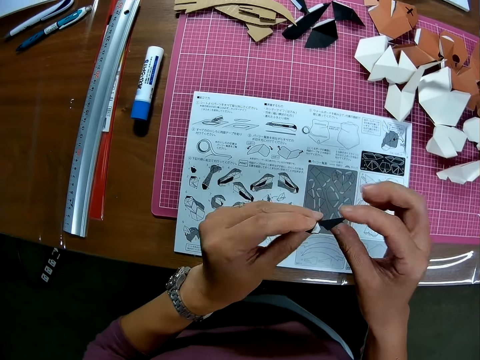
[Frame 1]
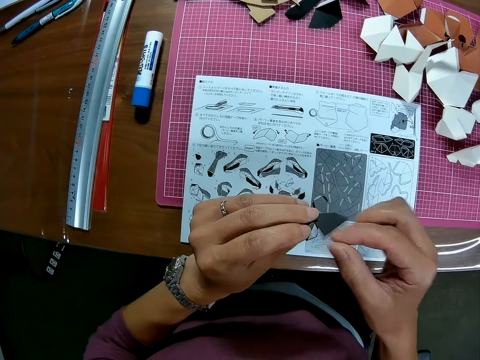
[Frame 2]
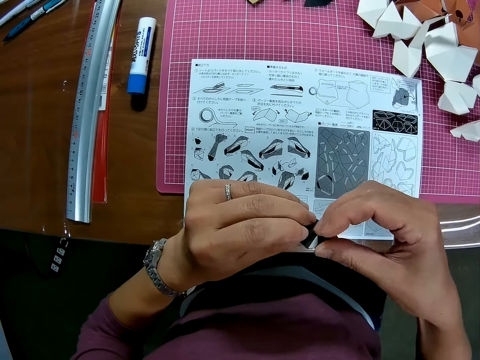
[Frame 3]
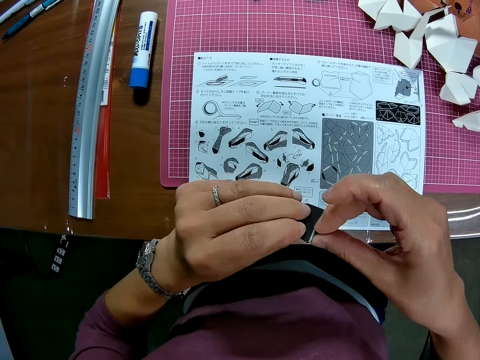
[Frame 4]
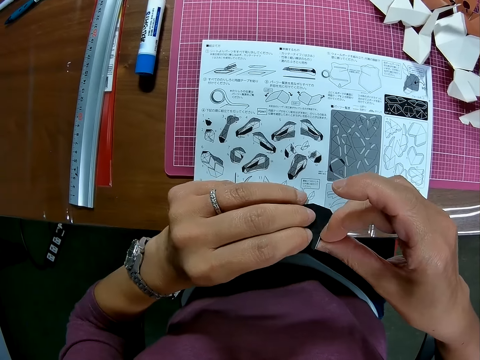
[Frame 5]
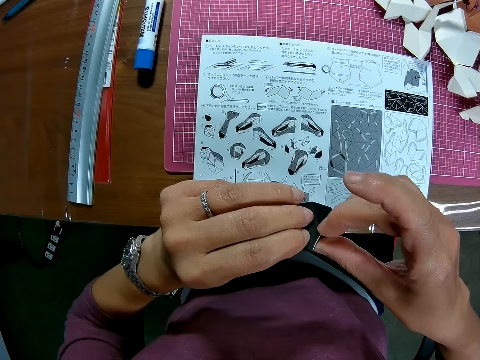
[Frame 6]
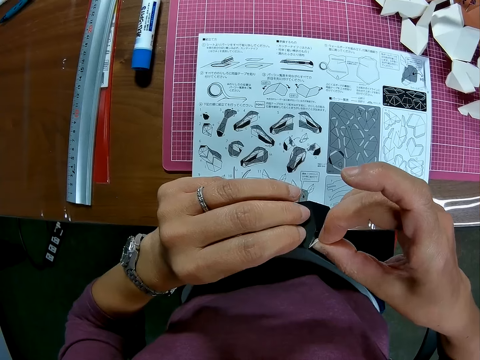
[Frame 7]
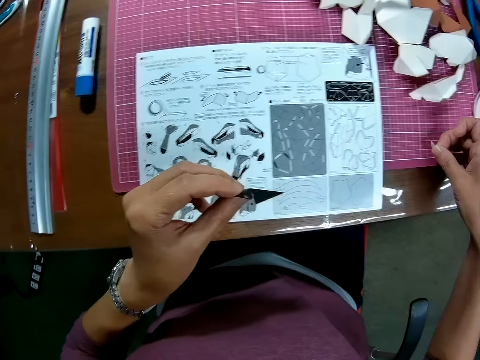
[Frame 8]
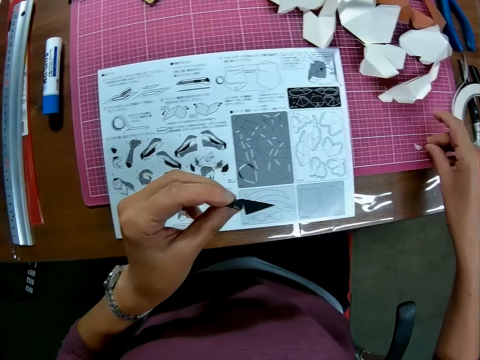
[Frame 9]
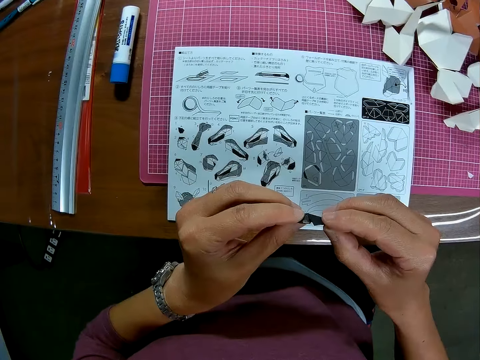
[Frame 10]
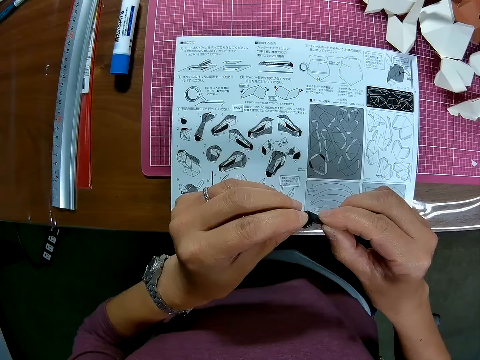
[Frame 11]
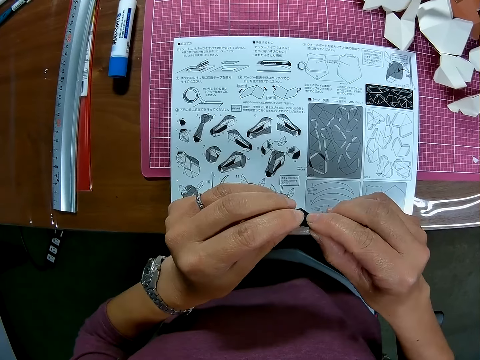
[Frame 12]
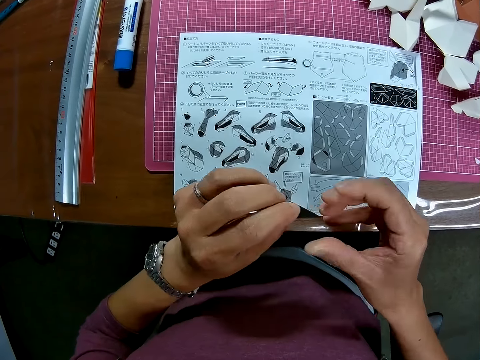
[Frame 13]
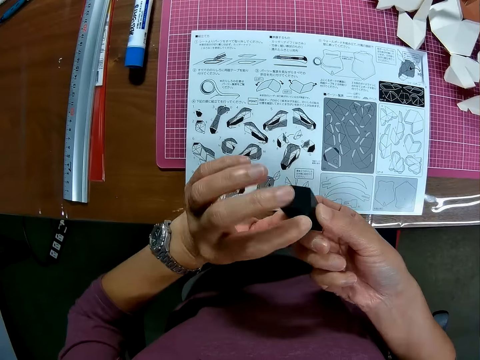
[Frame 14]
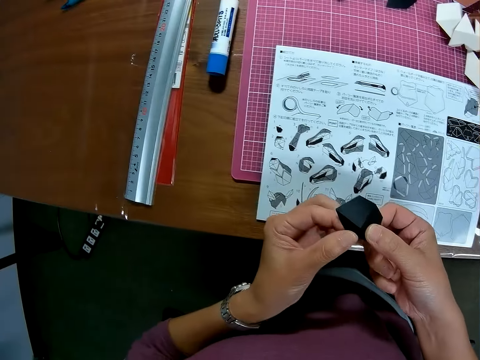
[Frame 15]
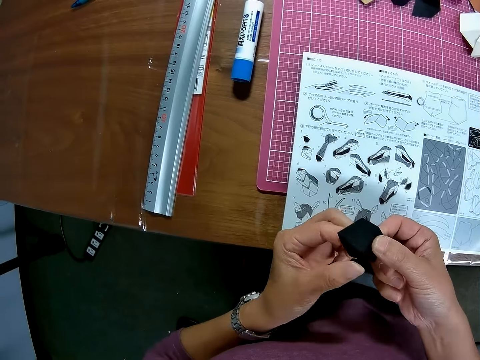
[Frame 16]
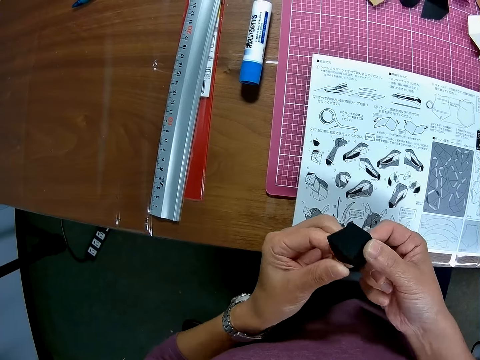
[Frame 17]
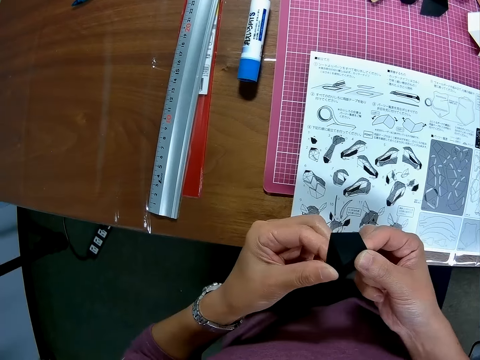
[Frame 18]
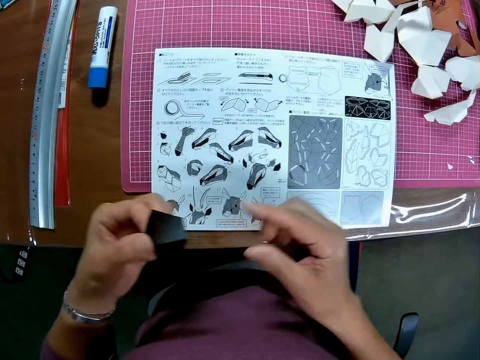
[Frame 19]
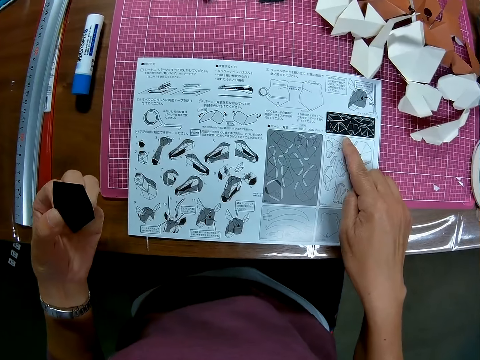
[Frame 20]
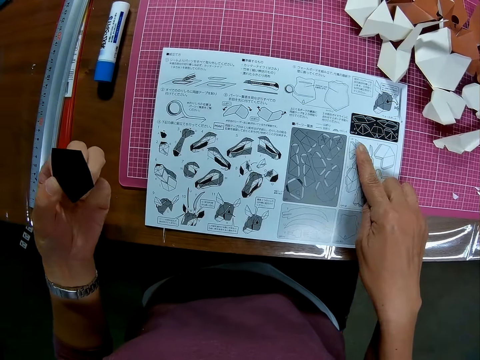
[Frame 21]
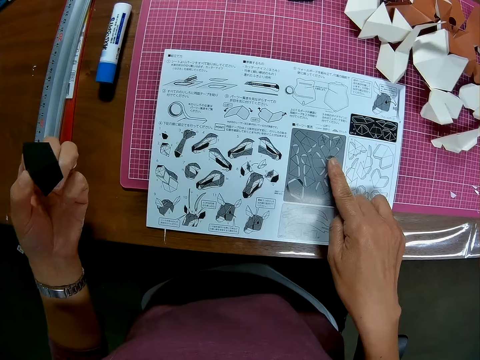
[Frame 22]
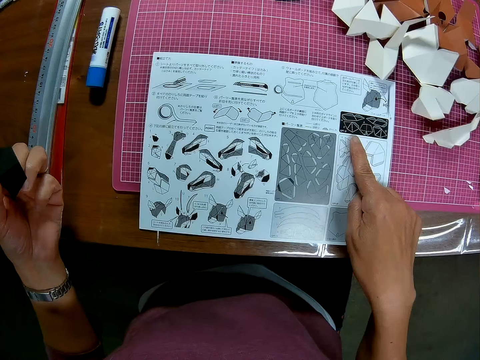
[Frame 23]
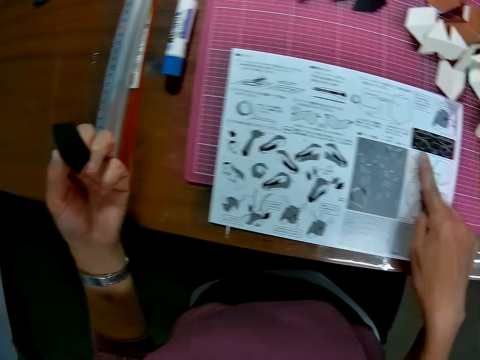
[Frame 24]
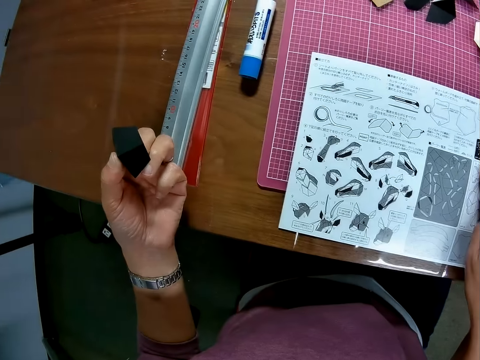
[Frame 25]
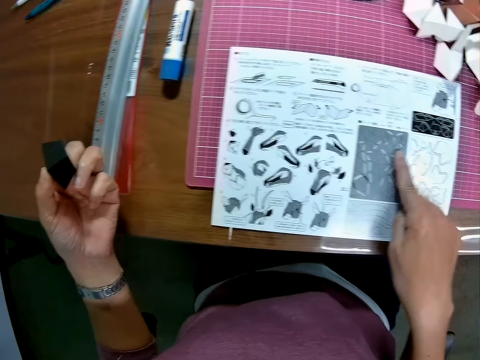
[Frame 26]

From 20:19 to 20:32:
The camera wearer removes a sticker from the black model piece. He puts the sticker on the mat craft board. He adjusts the black model piece using both hands. He turns the black model piece. He adjusts the black model piece using both hands. He refers from the architectural craft manual or instruction manual. He touches the instruction manual with his right hand.

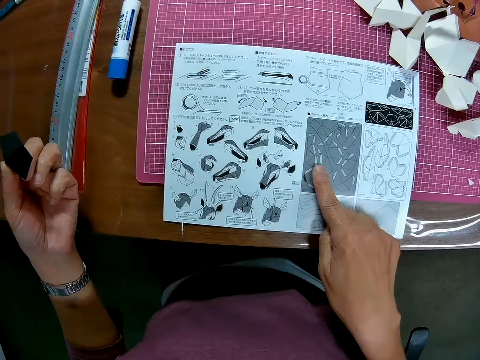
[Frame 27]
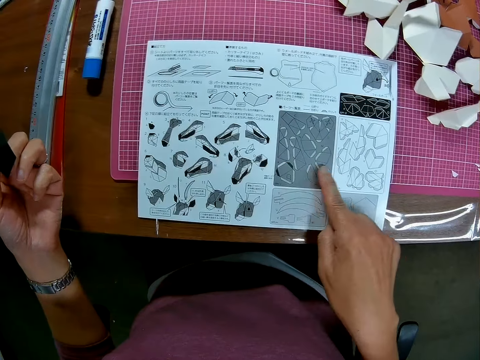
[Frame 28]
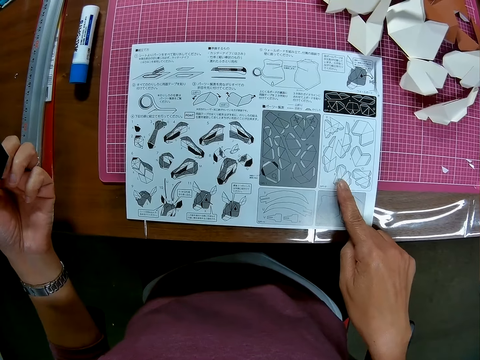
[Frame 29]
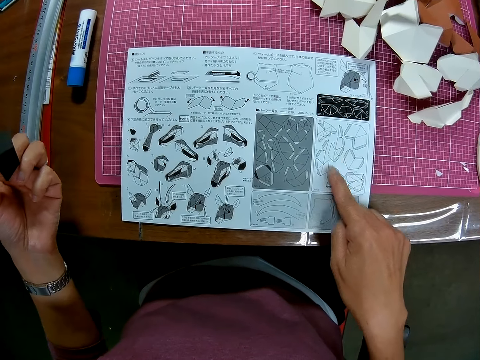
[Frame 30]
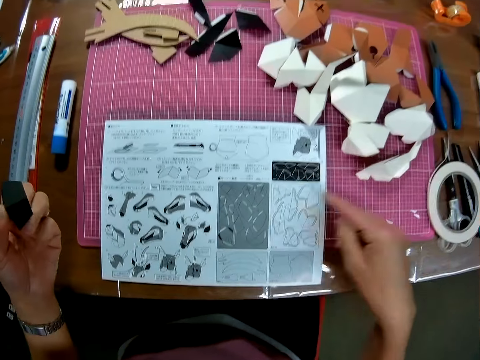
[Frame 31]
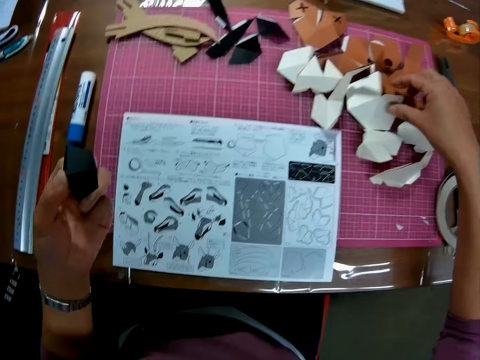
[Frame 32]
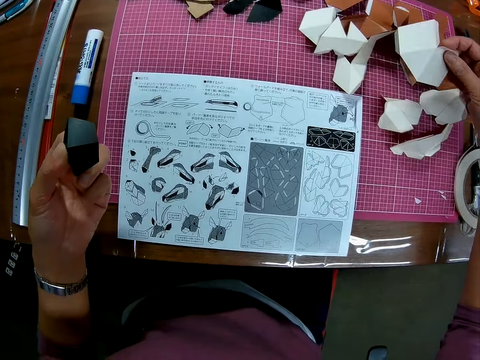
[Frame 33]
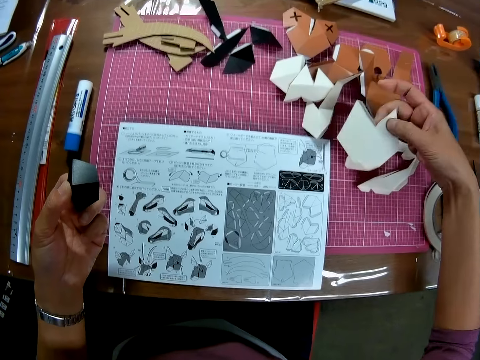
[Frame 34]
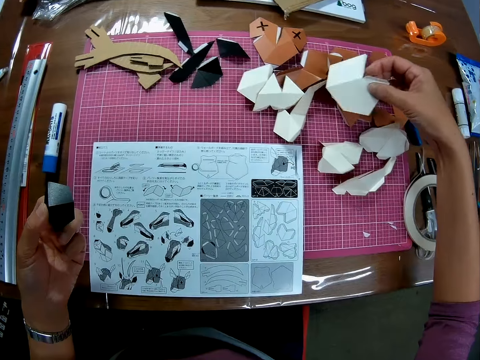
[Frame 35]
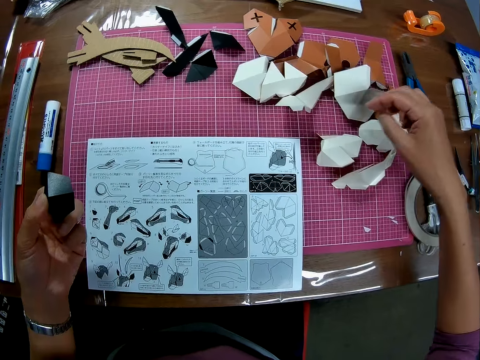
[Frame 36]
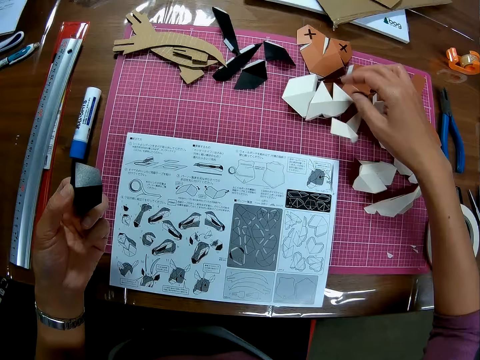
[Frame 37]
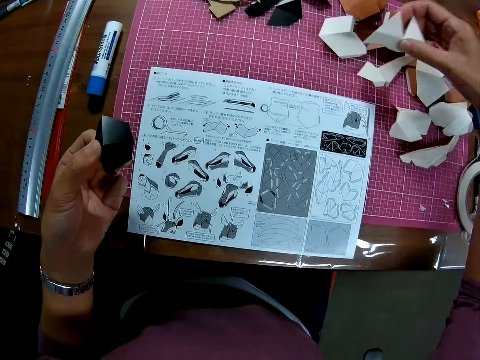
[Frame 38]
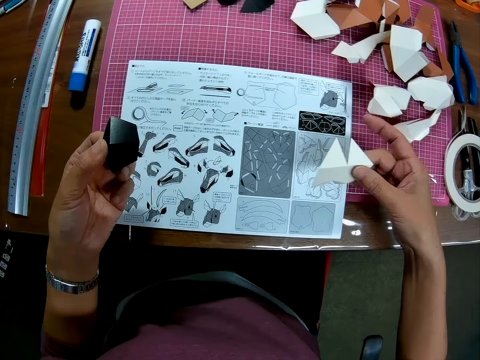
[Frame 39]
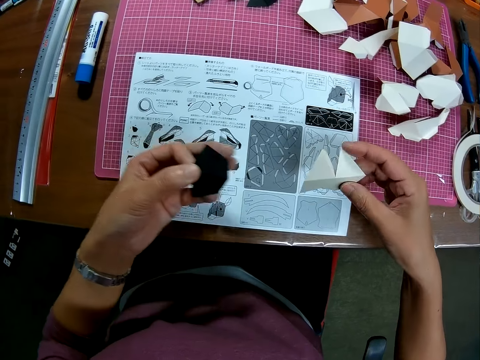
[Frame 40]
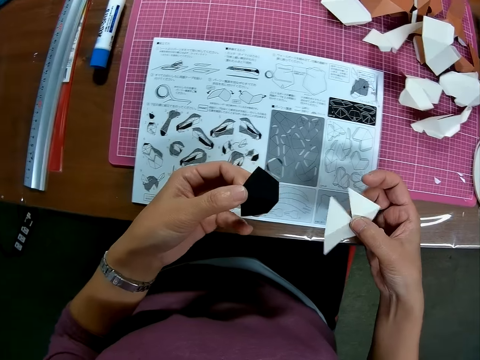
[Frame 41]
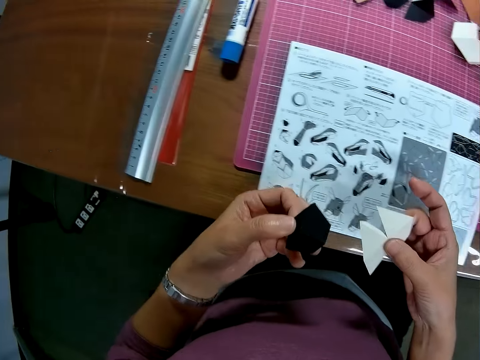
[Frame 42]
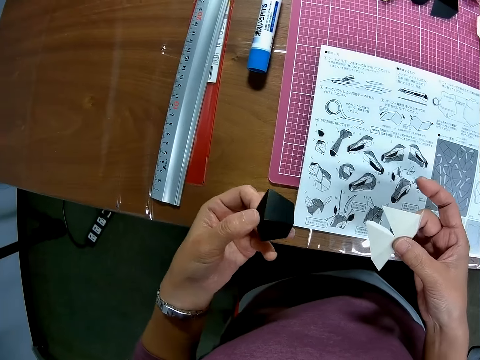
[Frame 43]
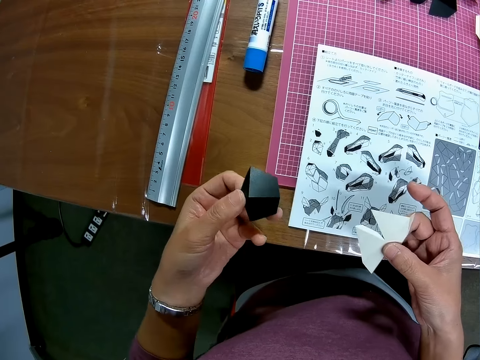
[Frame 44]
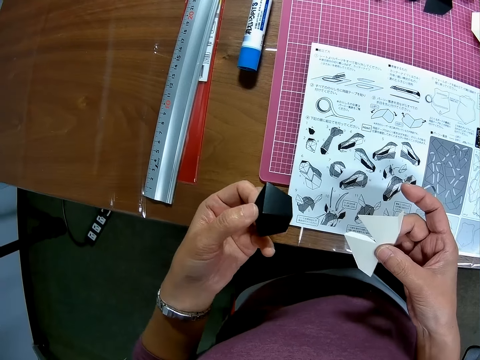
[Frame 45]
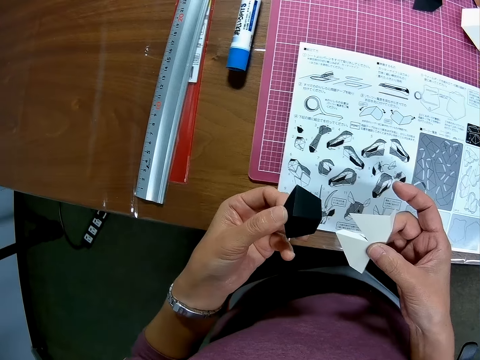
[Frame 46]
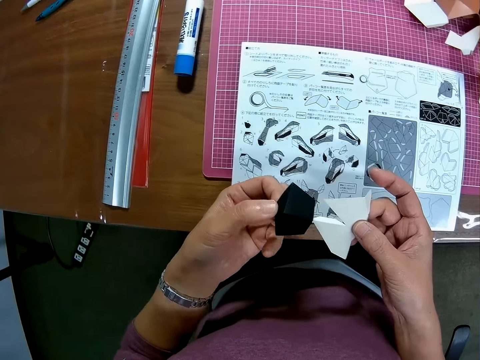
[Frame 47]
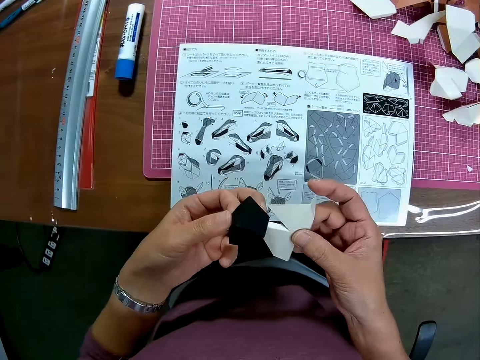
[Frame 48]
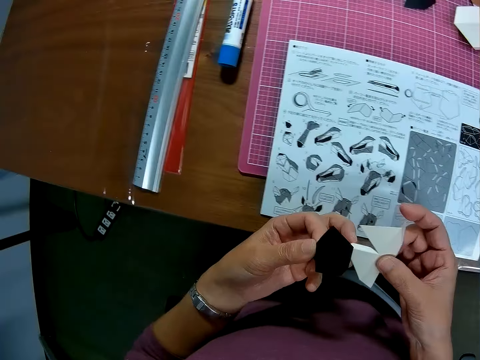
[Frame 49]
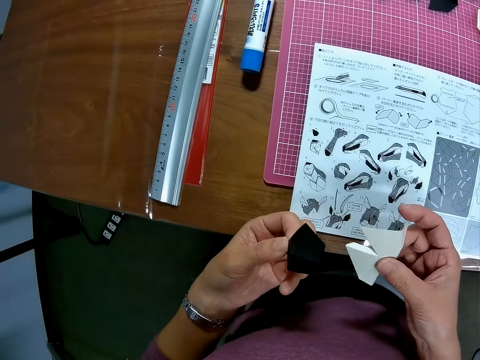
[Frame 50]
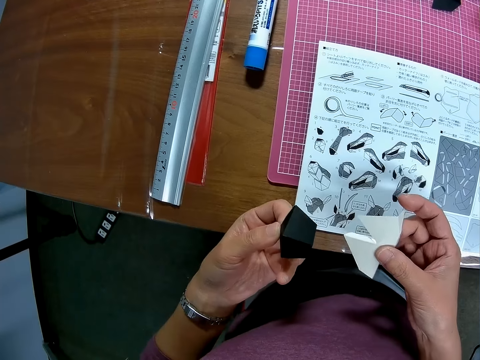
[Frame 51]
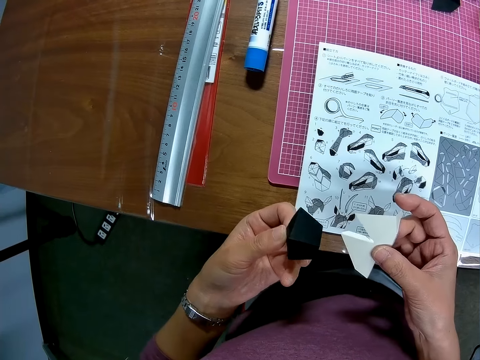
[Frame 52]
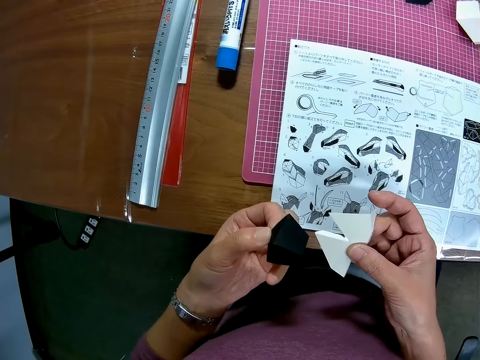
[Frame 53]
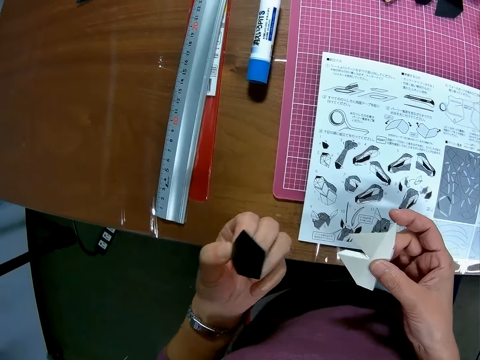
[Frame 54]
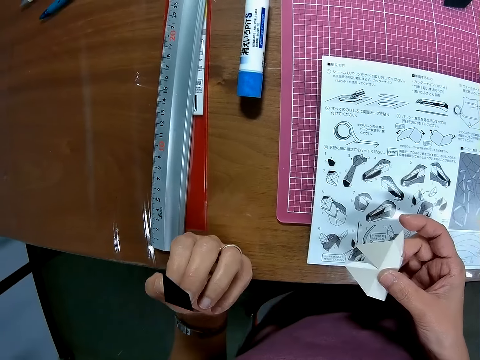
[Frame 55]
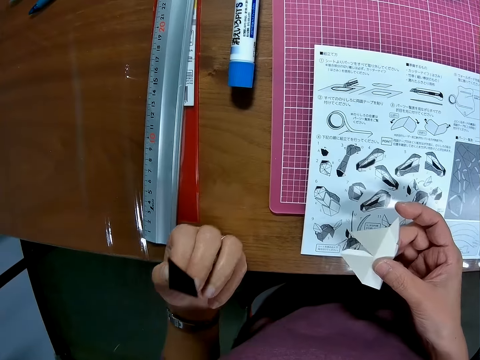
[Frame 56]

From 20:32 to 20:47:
The camera wearer picks up a white model piece on the mat craft board with his right hand. He views the white model piece. He puts down the white model piece on the mat craft board with his right hand. He searches through white model pieces on the mat craft board. He picks up a white model piece on the mat craft board. He views the white model piece. He compares the model pieces in the hand.
